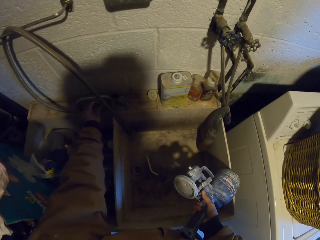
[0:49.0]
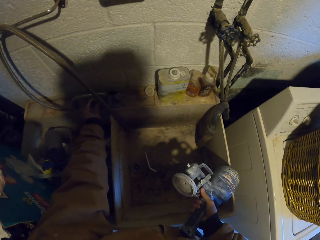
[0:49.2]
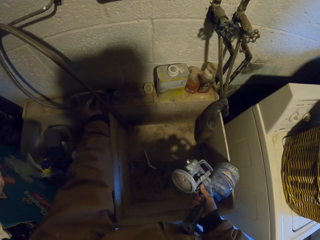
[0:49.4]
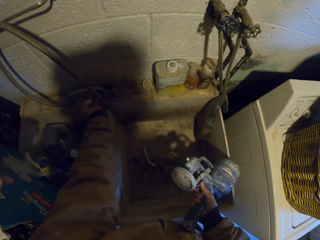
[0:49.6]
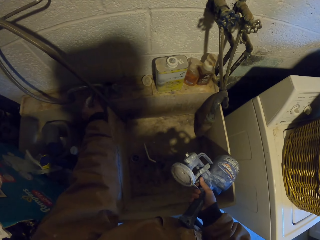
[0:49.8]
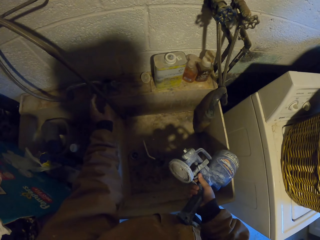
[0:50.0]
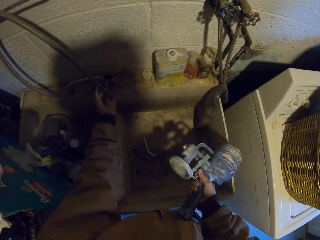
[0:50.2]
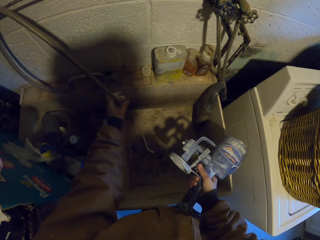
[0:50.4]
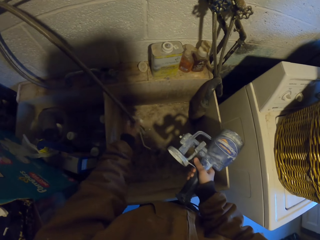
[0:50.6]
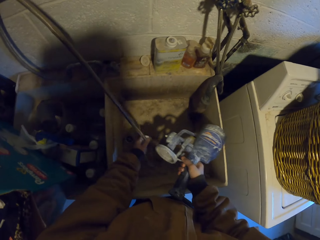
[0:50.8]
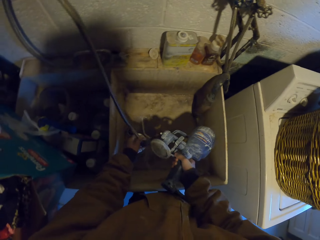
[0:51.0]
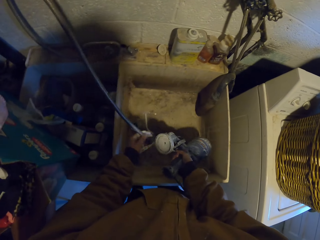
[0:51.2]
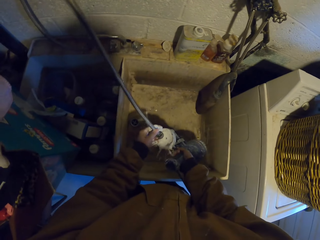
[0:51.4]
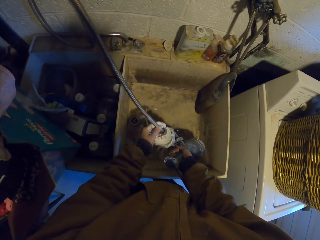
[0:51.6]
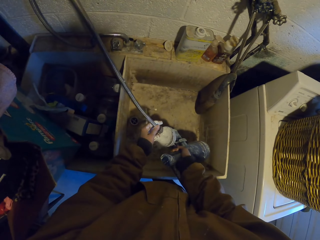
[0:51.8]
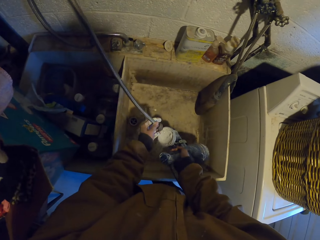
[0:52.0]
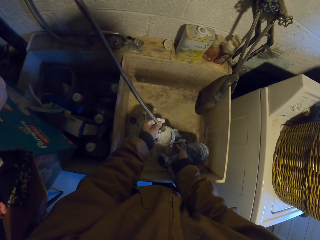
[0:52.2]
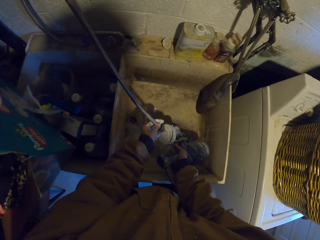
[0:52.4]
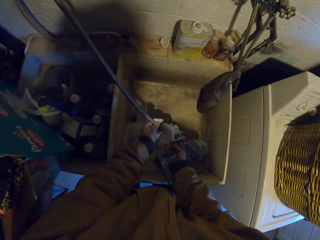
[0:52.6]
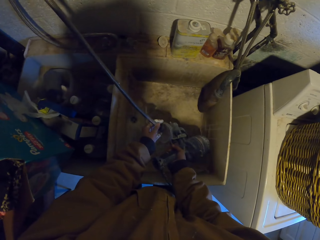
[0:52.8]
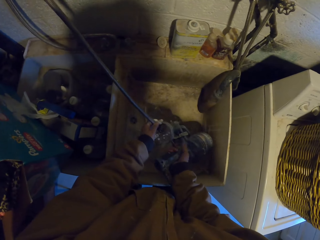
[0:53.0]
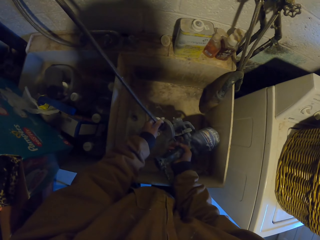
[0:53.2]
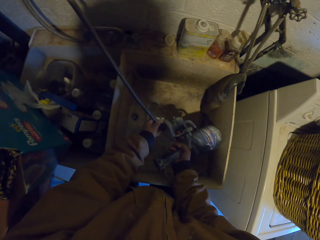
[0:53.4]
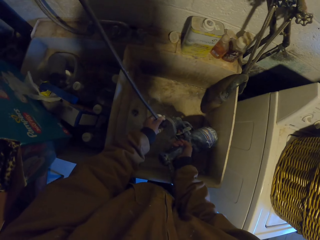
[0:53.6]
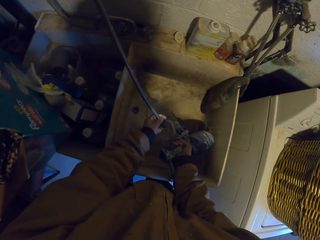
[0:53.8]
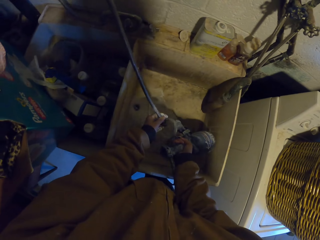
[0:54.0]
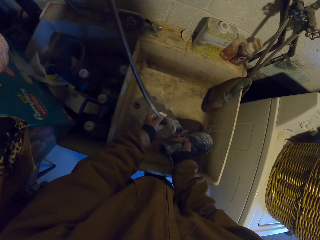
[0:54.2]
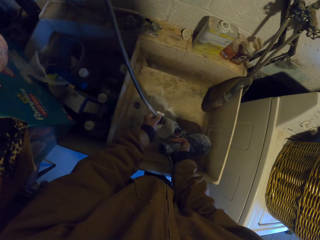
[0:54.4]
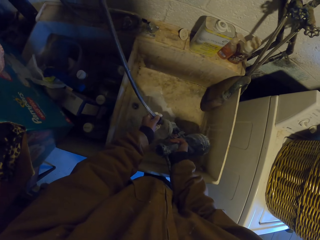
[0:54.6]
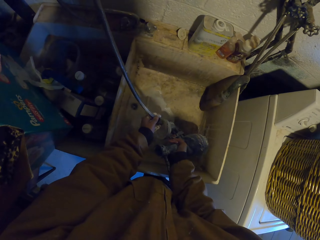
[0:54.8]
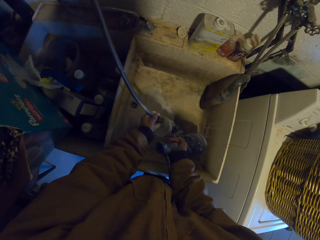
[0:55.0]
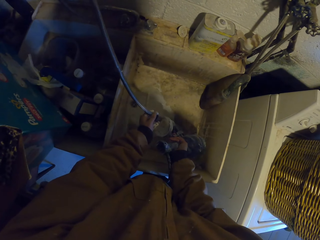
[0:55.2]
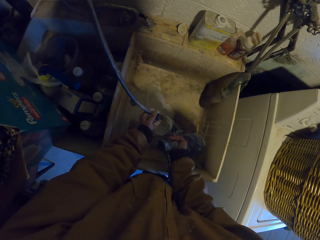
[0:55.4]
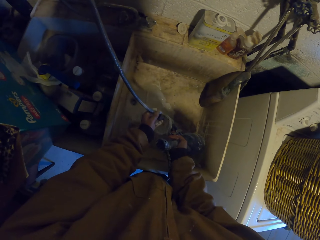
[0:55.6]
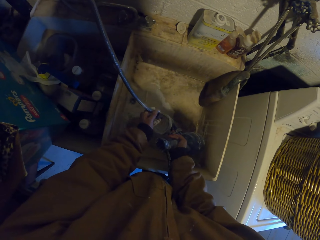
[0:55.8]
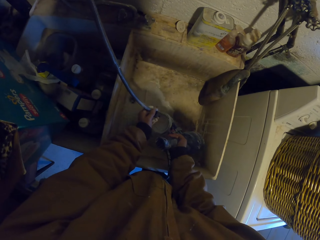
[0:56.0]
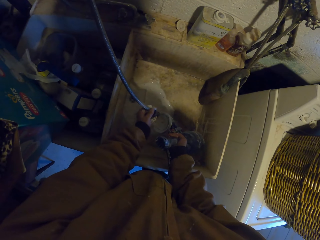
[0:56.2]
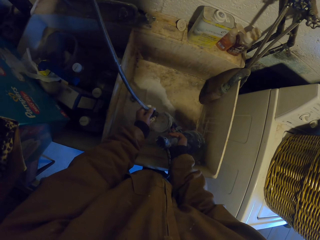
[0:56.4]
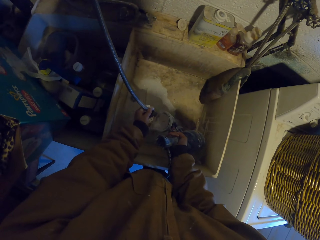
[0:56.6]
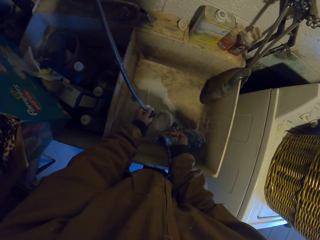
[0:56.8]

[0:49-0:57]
The camera wearer opens the tap. They wash the spray painting.

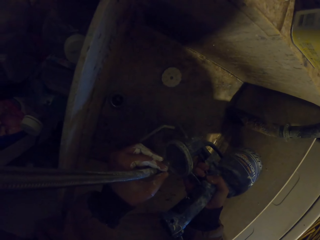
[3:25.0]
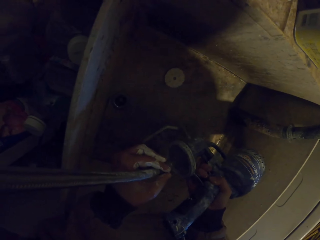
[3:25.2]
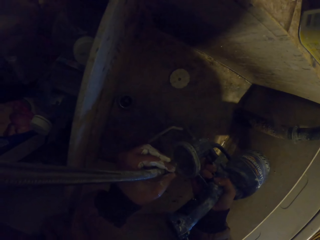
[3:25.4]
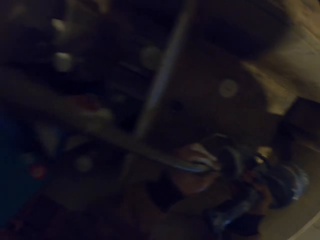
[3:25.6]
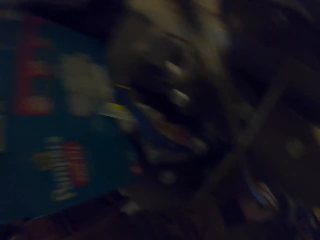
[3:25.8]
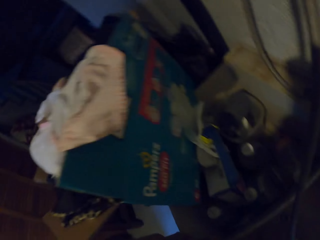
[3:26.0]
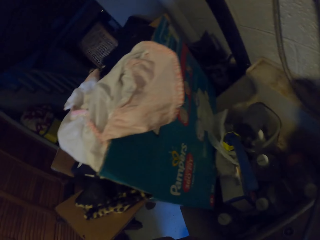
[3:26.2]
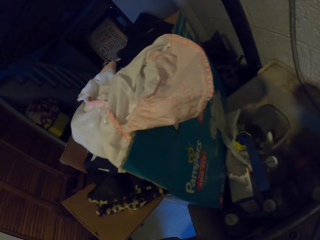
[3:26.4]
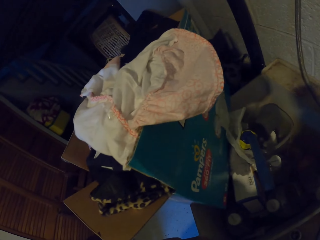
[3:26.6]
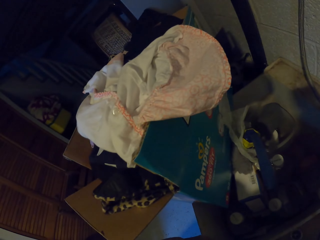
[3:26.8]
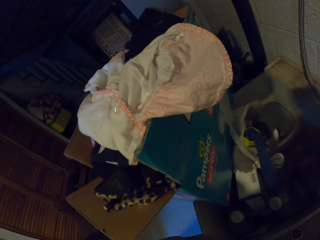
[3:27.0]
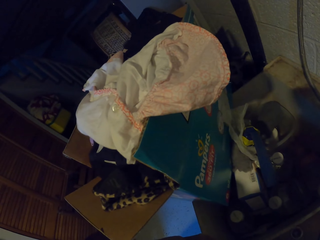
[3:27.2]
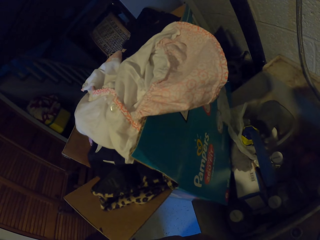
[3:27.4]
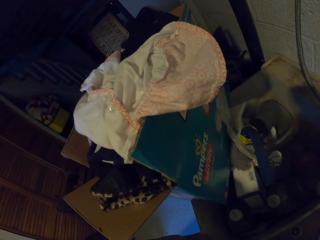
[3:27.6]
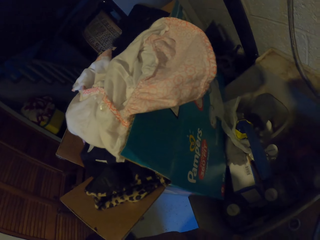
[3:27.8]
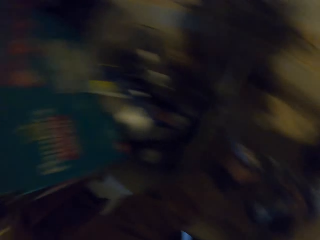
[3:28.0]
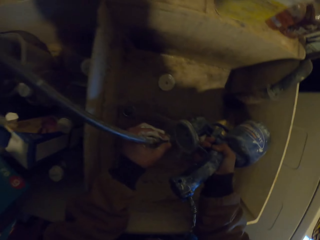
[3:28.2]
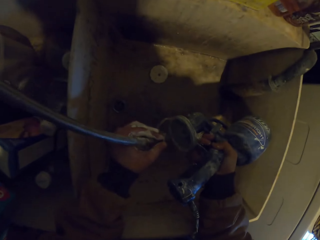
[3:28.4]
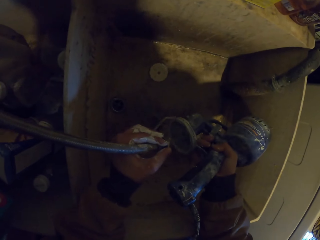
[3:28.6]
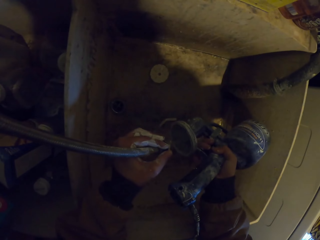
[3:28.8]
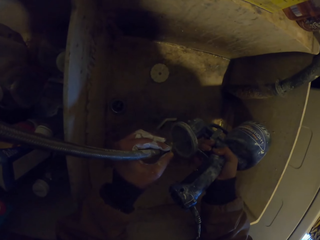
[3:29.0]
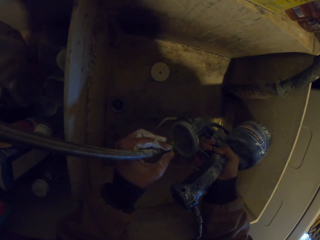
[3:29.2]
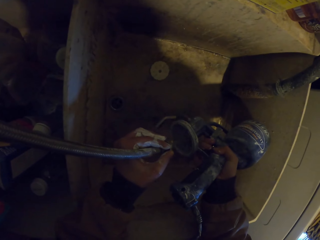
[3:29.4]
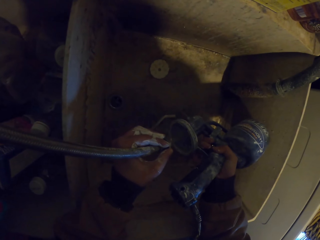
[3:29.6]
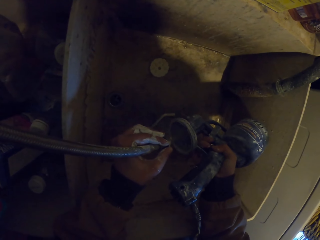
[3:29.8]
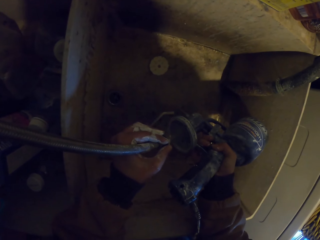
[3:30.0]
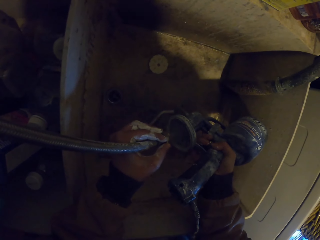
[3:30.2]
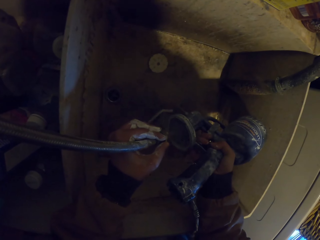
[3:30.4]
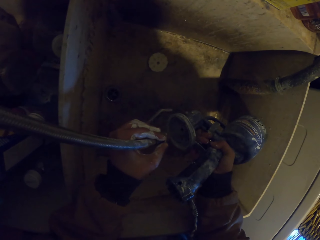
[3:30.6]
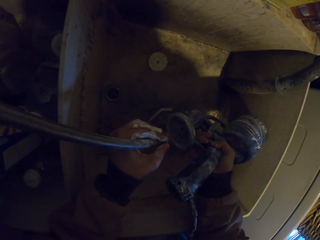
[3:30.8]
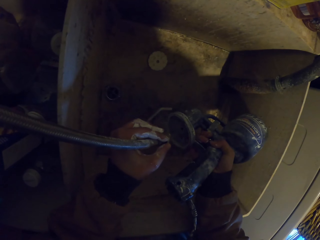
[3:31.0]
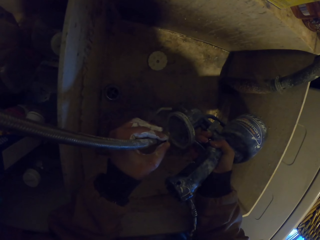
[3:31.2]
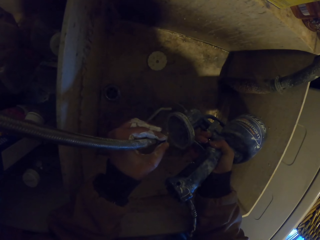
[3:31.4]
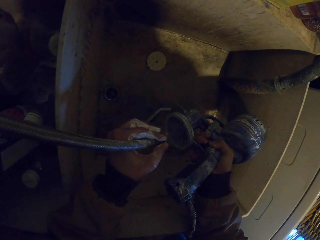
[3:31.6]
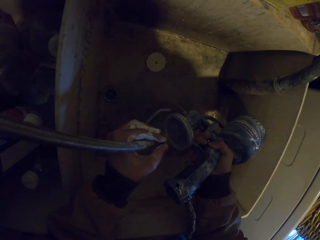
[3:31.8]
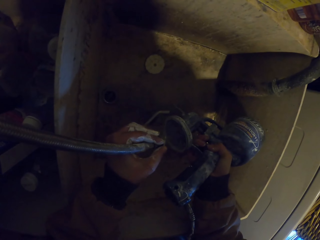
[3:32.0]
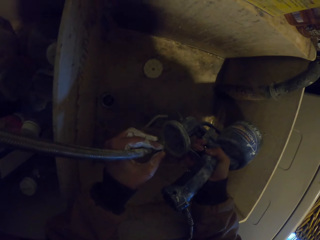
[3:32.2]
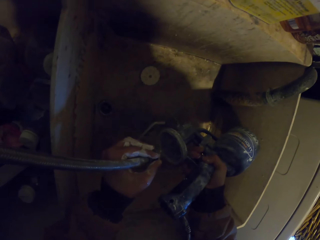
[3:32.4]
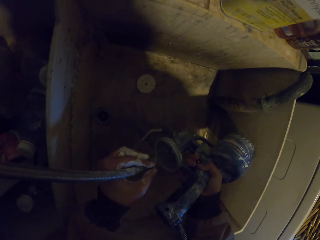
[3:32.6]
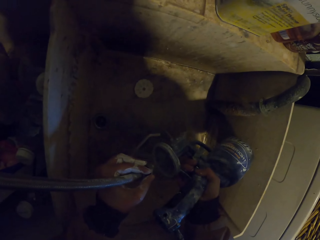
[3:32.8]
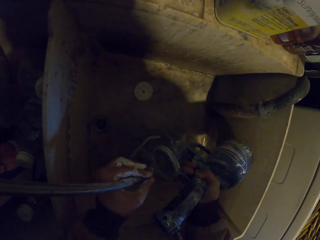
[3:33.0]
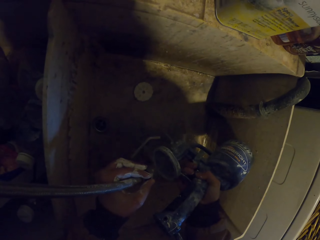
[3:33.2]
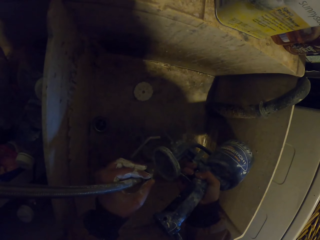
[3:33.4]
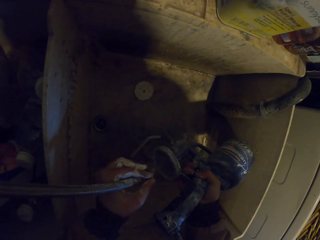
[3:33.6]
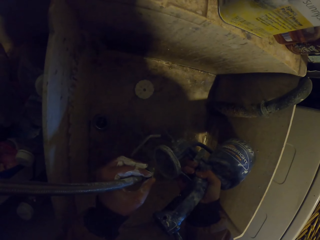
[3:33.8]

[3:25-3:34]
The camera wearer looks at the pamper. They look around. They wash the spray painting.

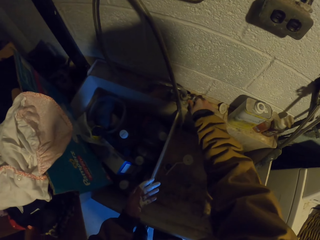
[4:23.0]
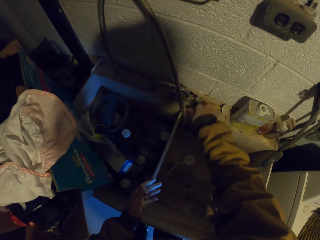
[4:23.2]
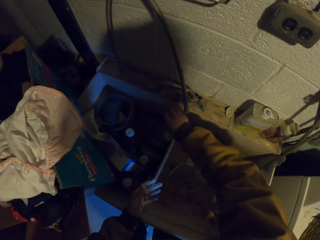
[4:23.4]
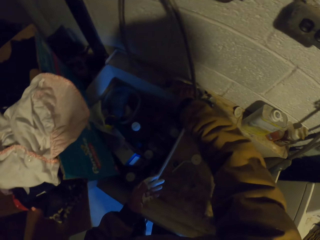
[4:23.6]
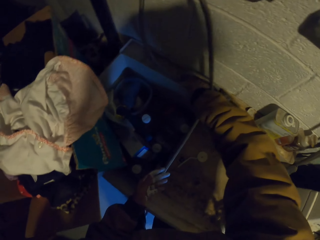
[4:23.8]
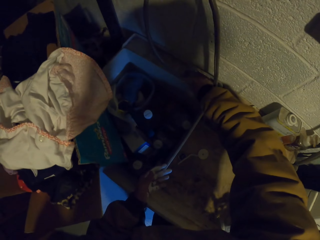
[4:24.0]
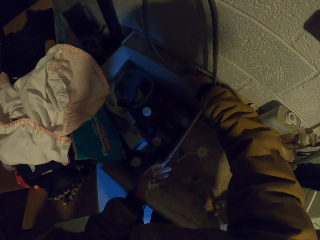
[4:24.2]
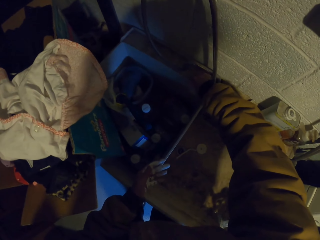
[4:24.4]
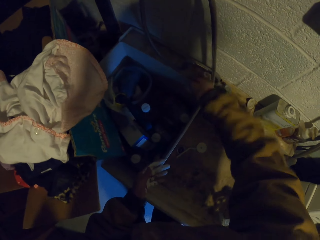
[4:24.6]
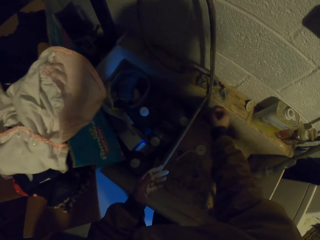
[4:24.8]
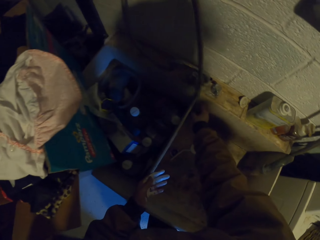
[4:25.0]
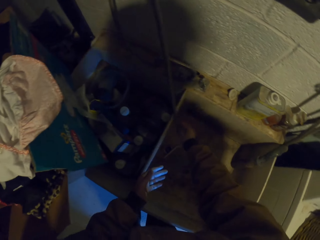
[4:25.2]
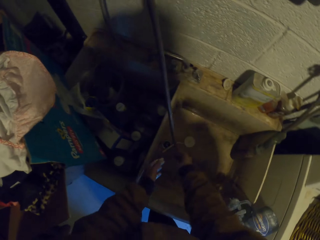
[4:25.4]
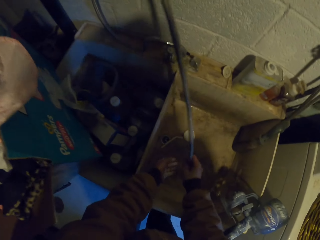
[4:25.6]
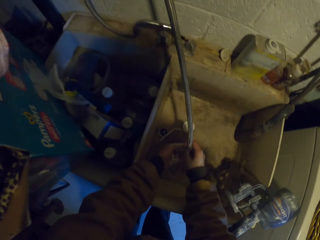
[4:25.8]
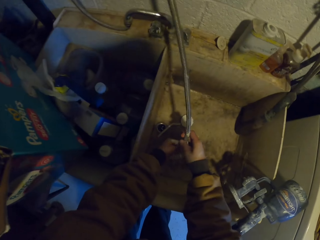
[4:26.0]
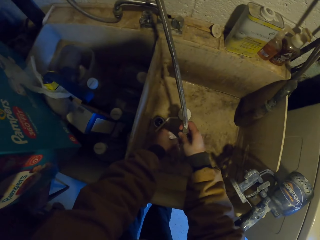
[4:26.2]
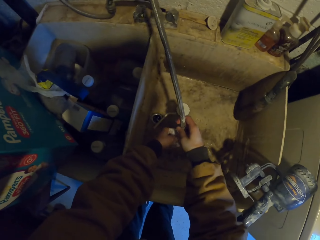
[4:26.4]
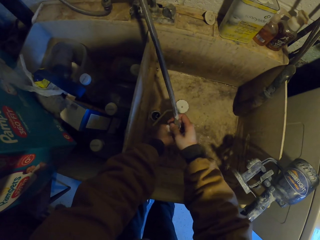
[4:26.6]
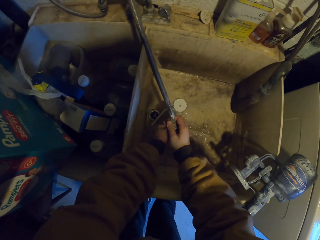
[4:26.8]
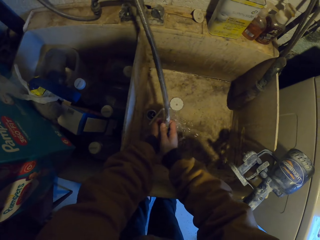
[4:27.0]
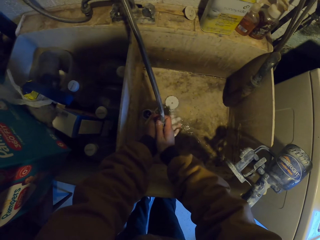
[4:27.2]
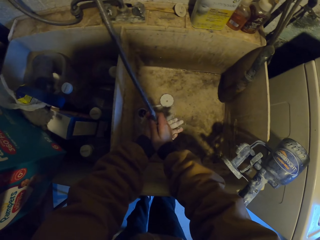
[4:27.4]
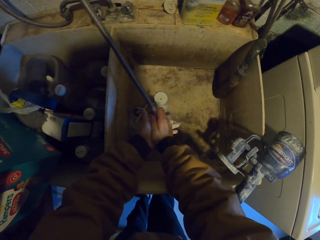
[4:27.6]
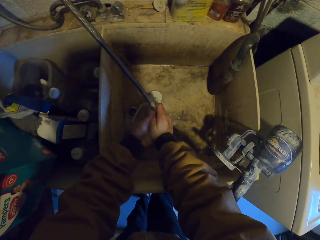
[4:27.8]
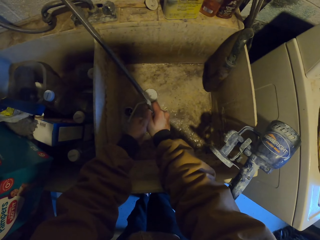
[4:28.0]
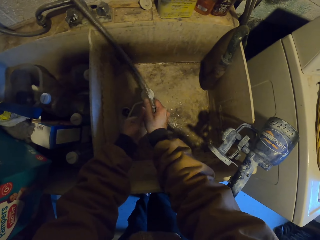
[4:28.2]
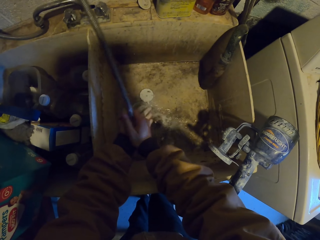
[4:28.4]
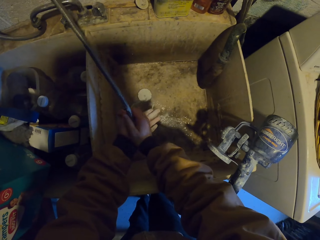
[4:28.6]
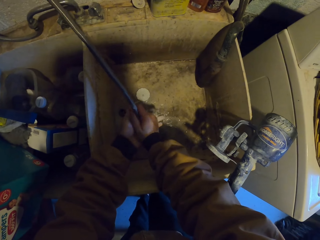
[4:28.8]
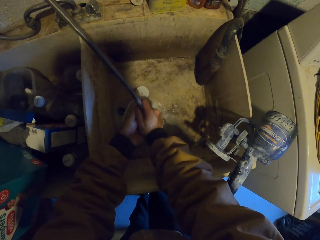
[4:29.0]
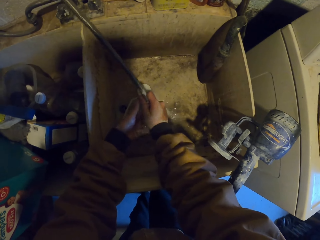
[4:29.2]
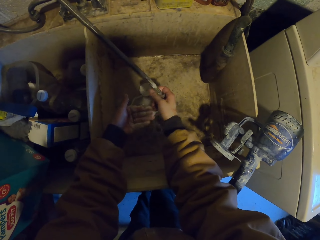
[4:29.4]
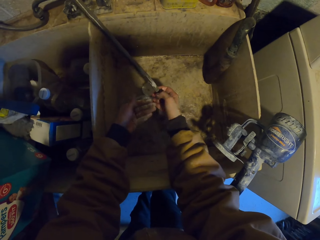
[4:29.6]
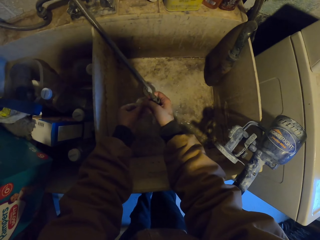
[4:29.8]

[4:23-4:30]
The camera wearer touches something. They rinse the hands.
